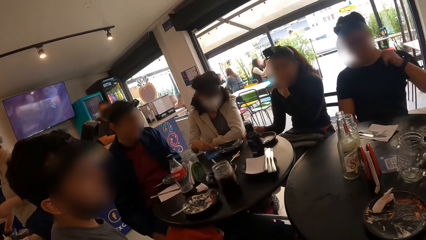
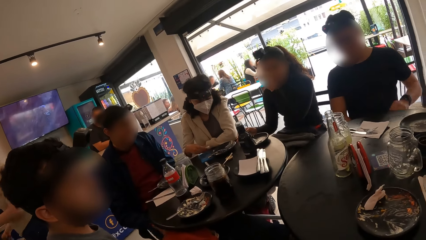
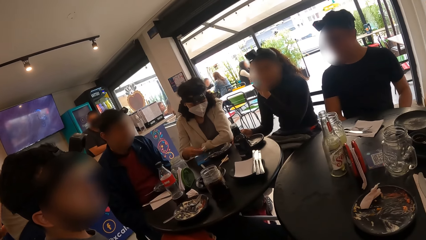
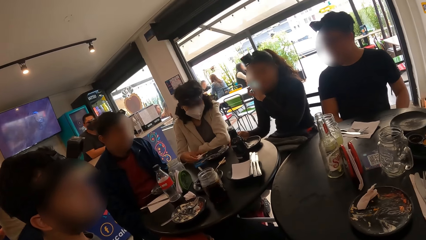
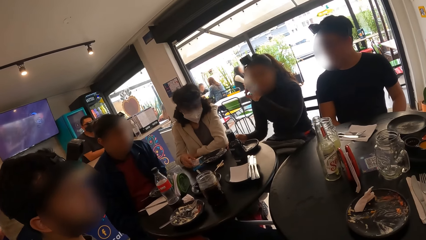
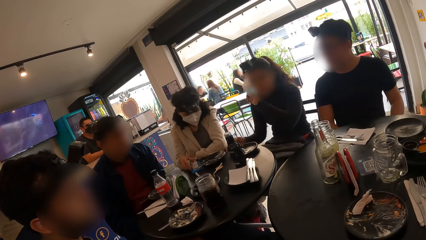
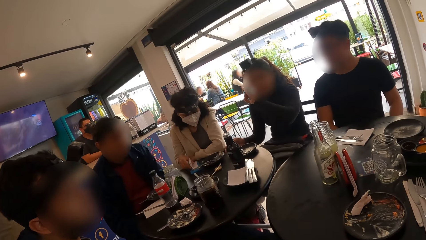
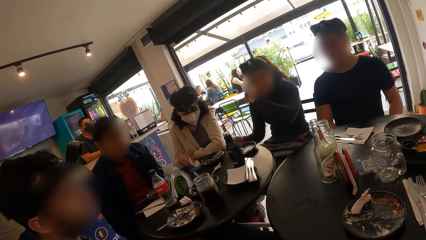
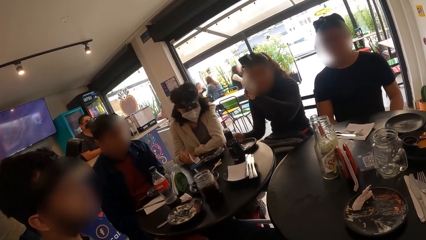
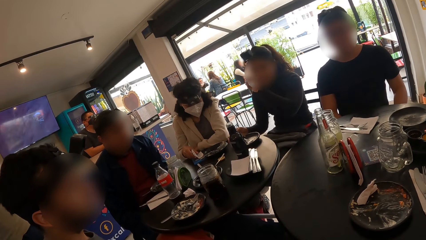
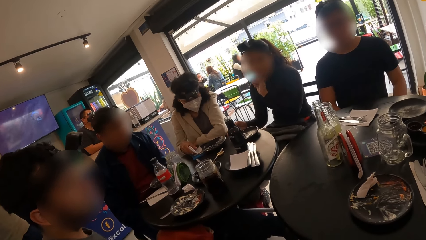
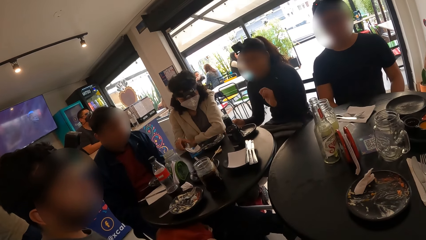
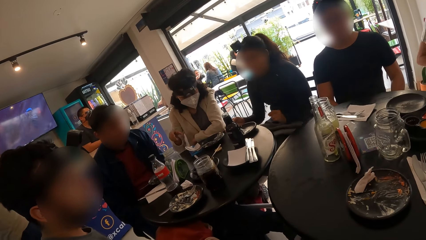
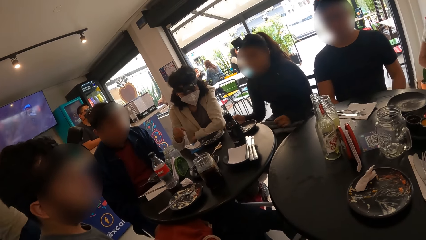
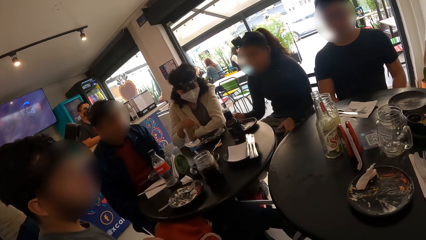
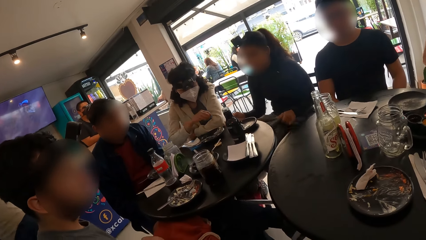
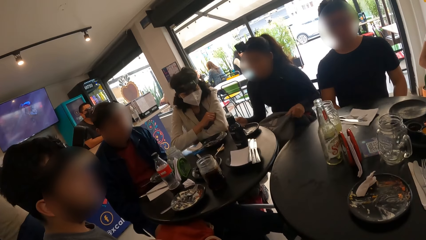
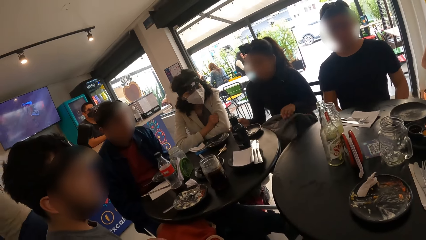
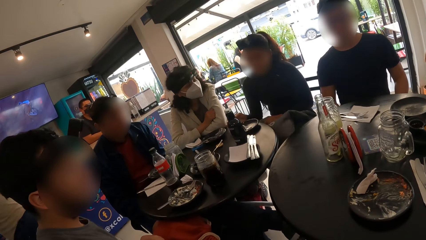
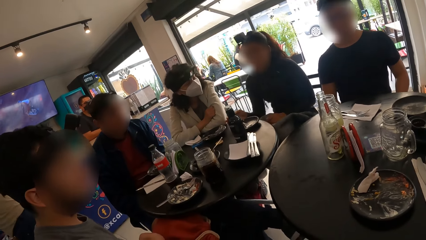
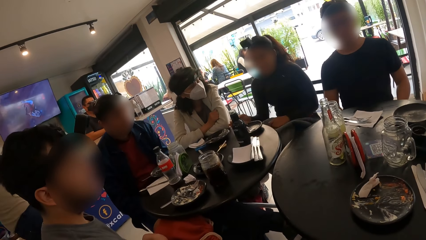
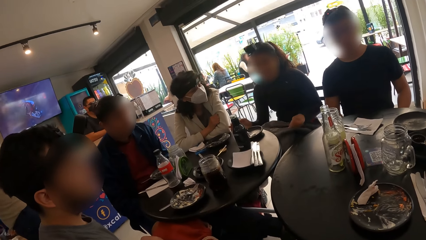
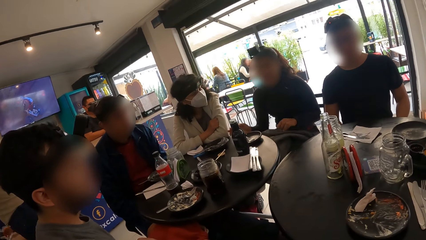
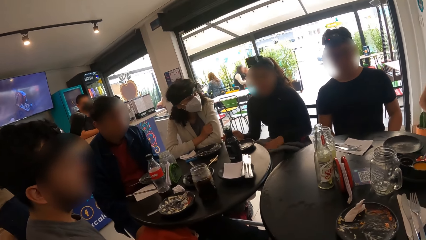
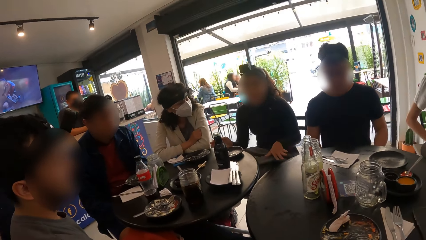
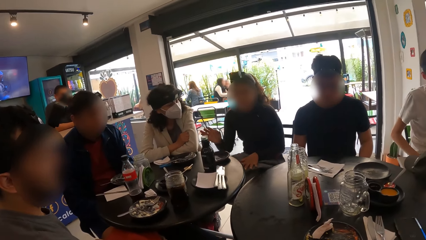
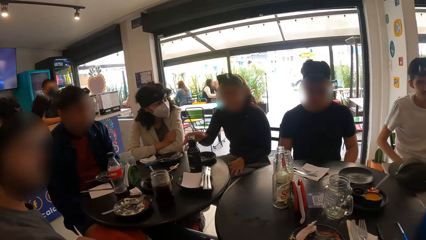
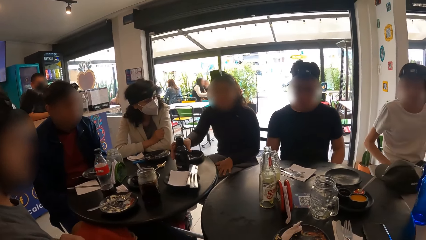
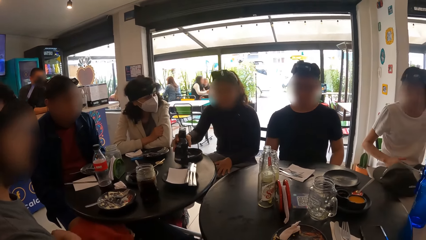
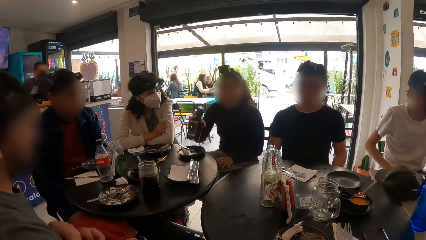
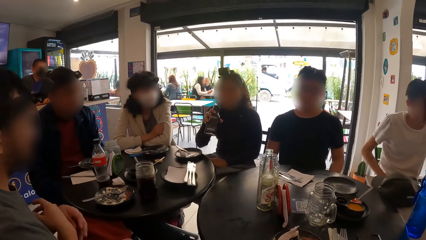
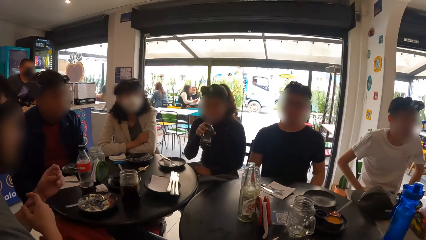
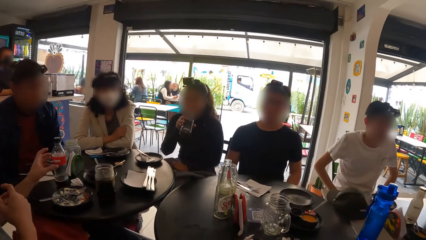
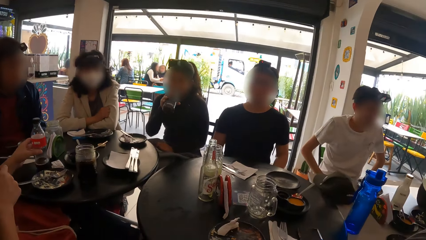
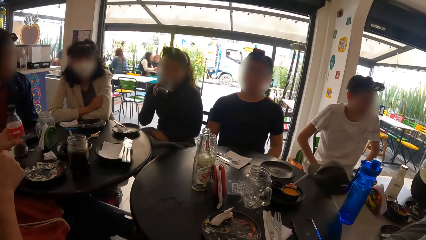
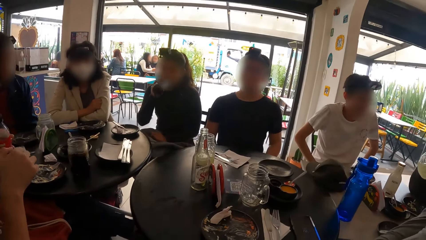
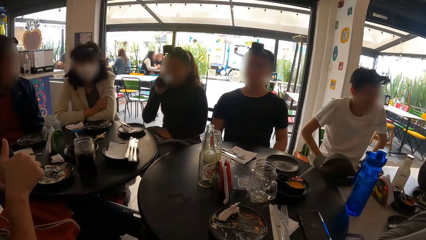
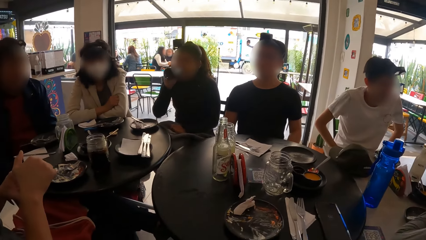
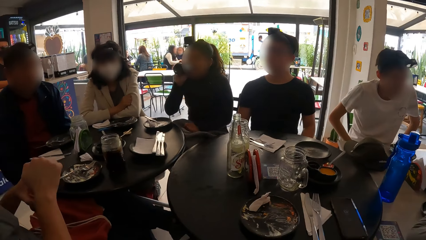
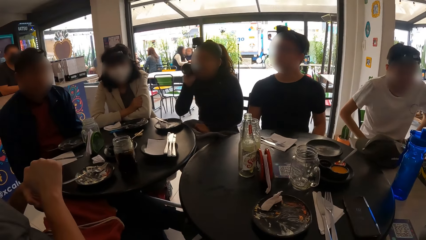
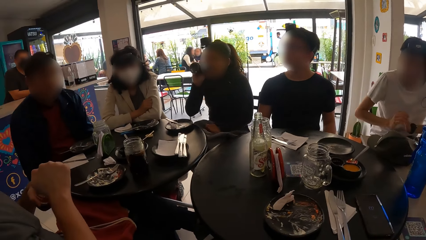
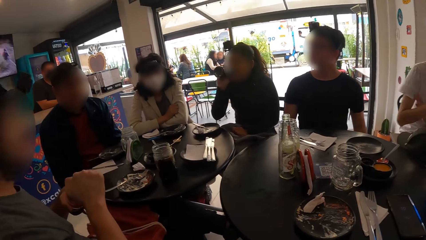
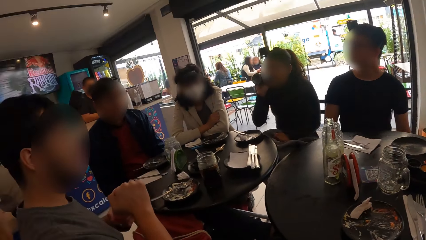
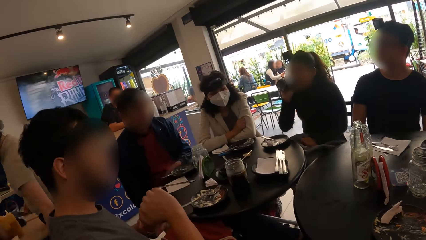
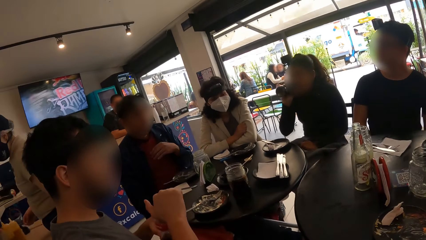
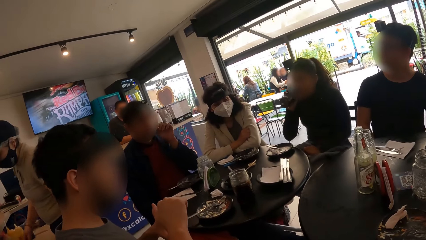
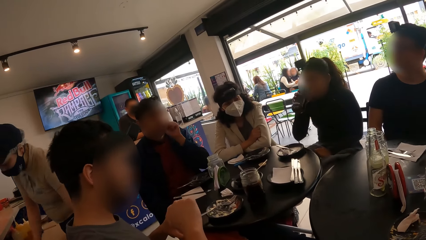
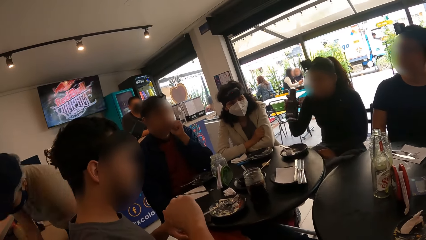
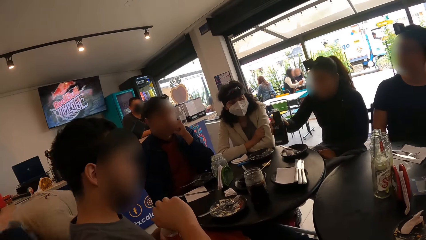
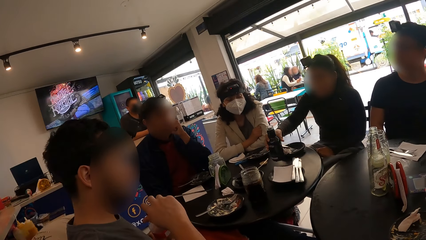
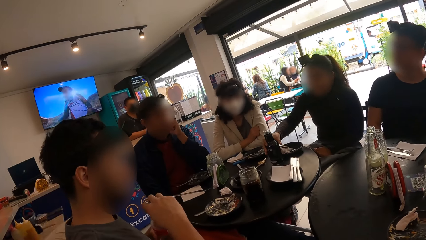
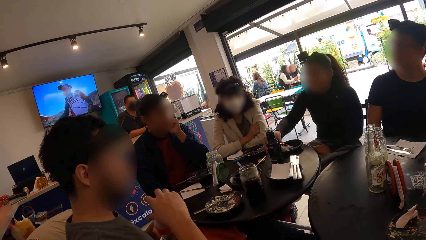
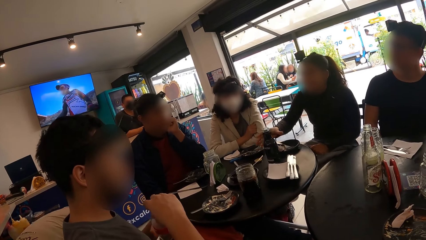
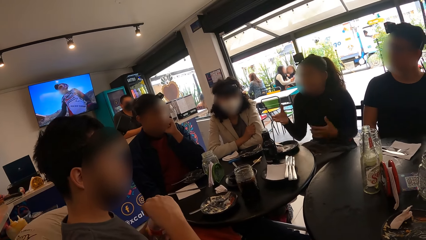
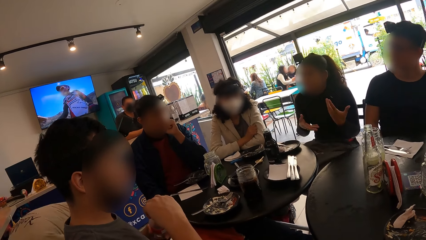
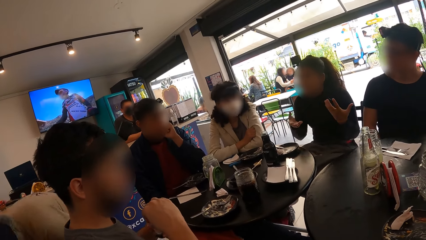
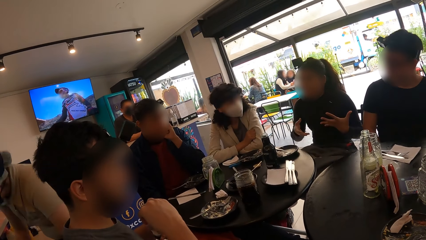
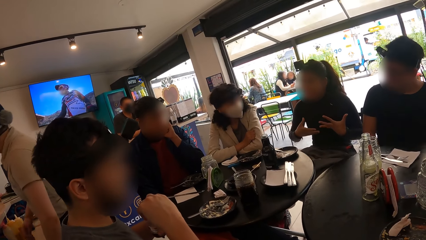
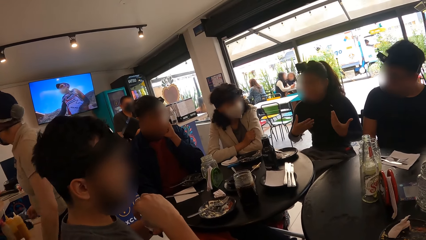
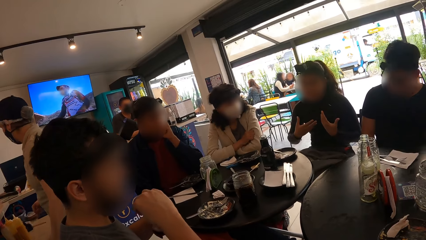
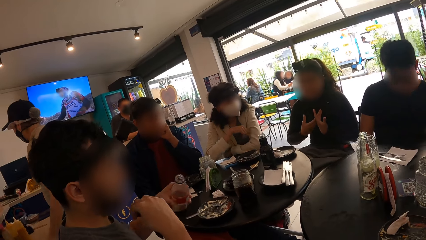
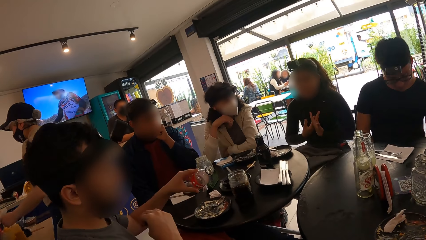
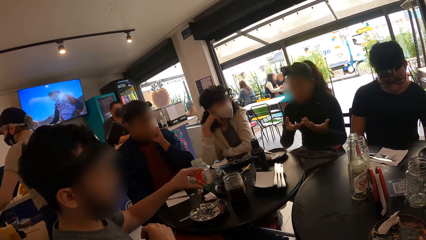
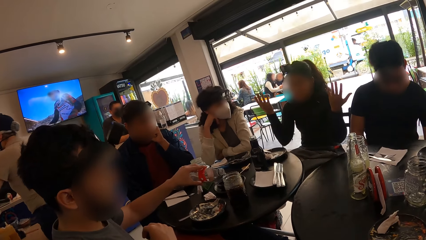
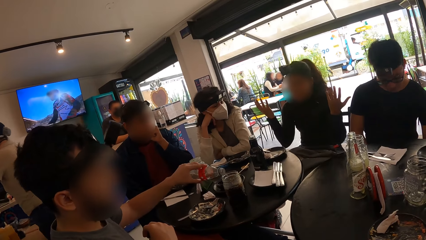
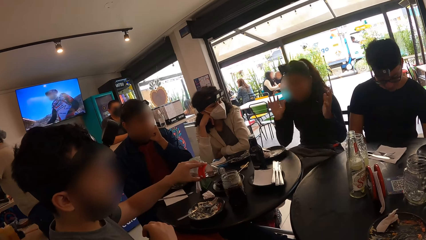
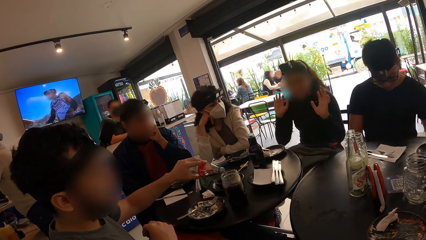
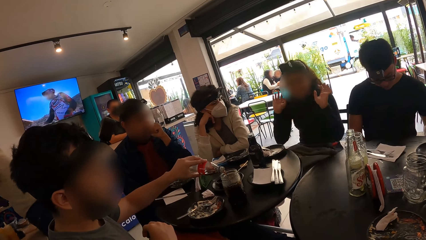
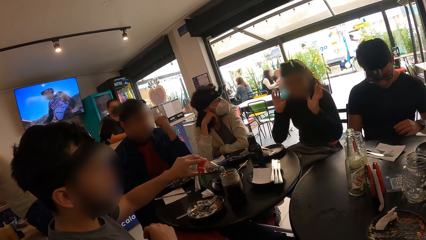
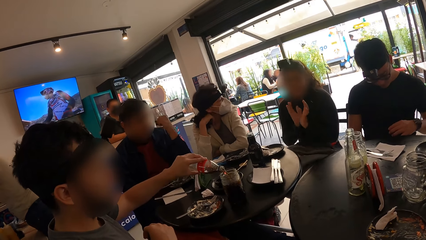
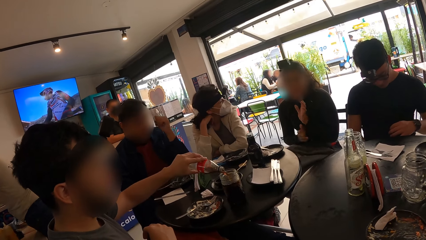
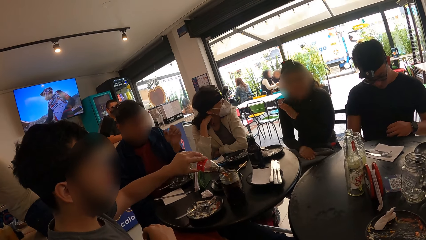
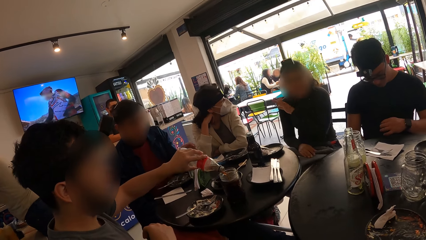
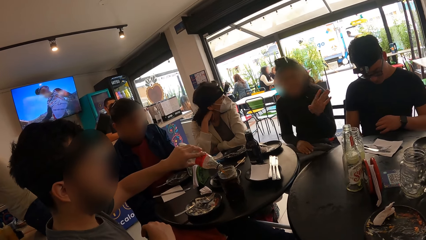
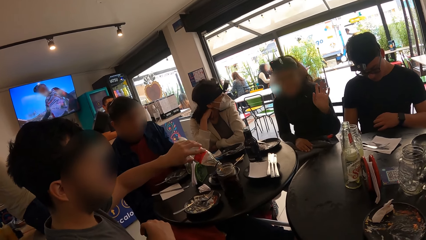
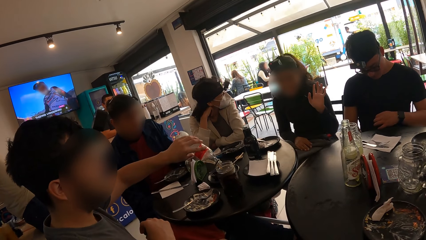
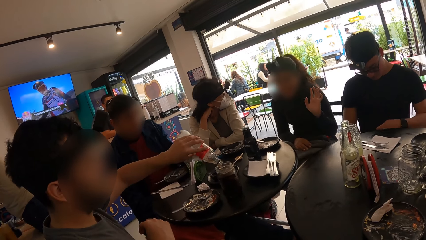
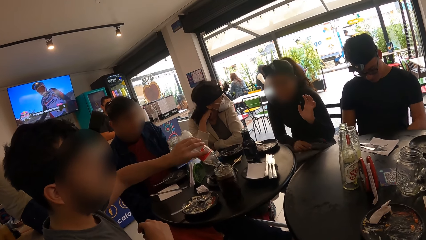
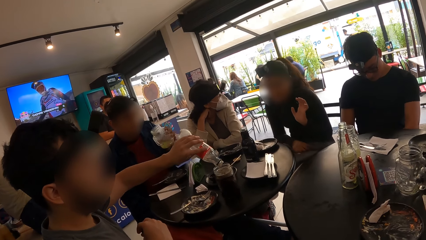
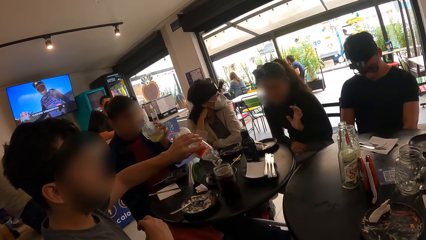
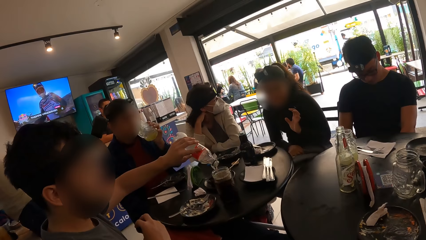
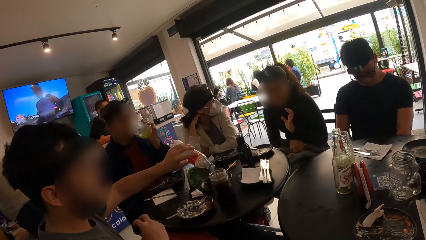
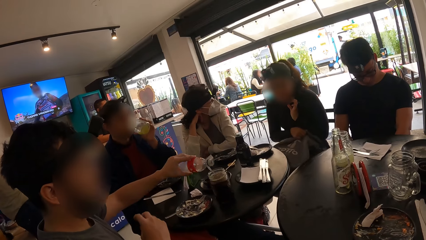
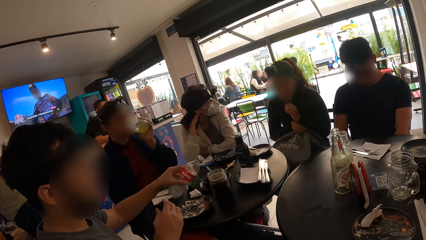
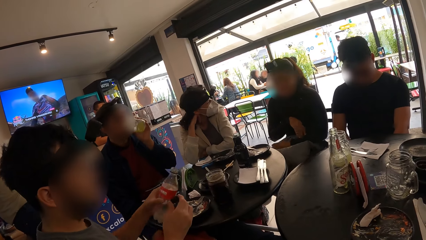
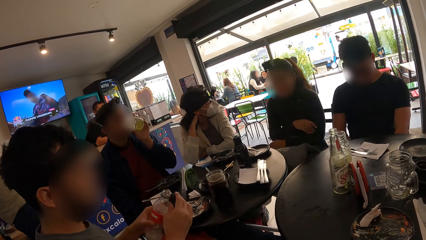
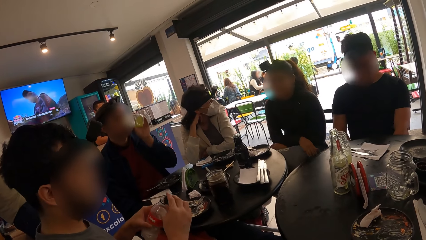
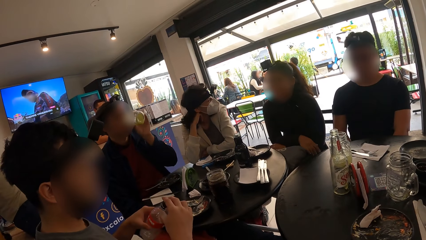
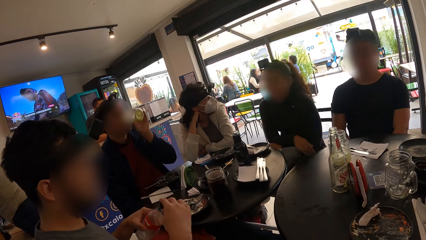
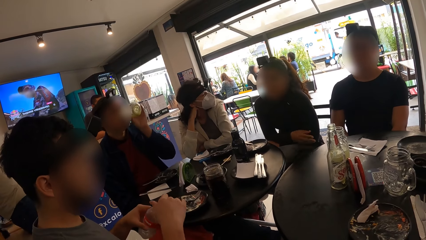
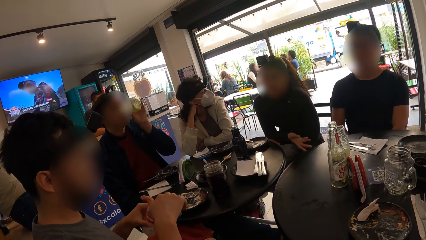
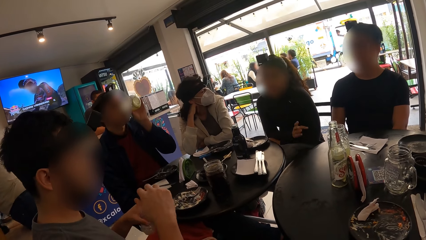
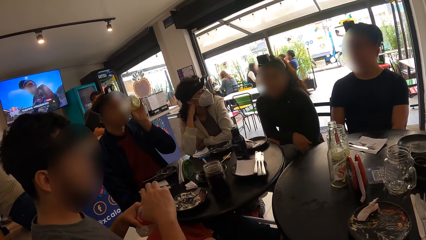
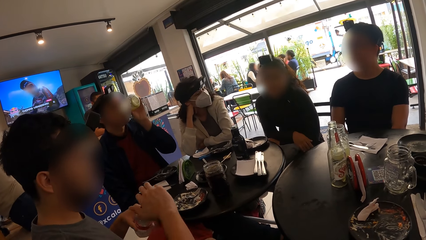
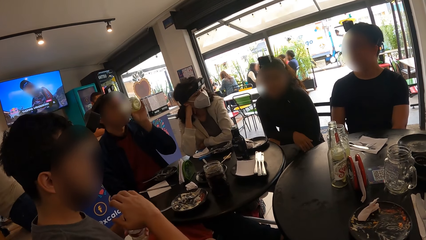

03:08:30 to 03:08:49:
The woman drops the serviette on the table with her right hand. Another woman picks a bottle of water from the table with her right hand and drinks from the bottle of water in her right hand. The man picks the bottle of drink from the table with his left hand. He removes the lid from the bottle of drink with his right hand. The second woman drops the bottle of water on the table with her right hand. The man pours drink from the bottle of drink in his left hand into the cup of drink on the table. Another man picks the container of juice from the table with his left hand. He drinks from the container of juice in his left hand. The first man covers the bottle of drink with the lid in his right hand.
